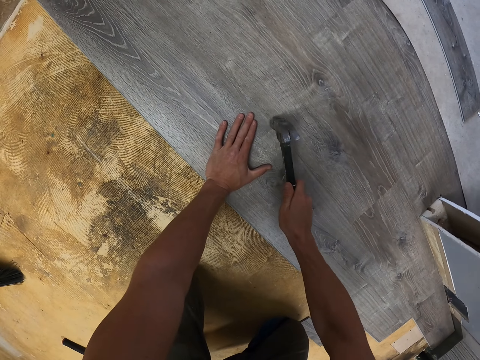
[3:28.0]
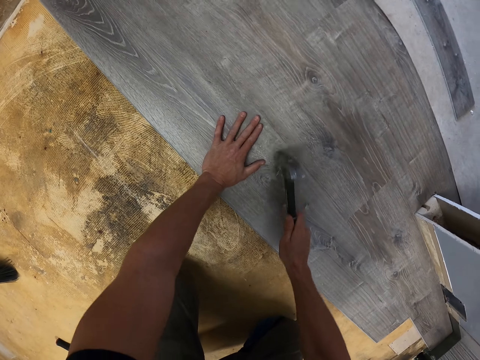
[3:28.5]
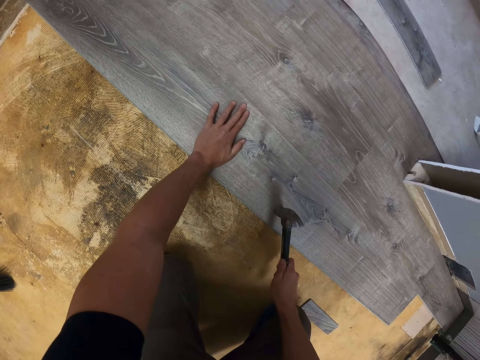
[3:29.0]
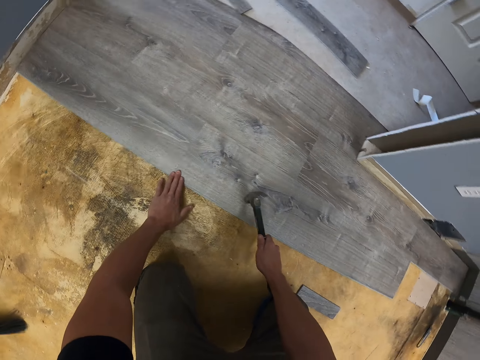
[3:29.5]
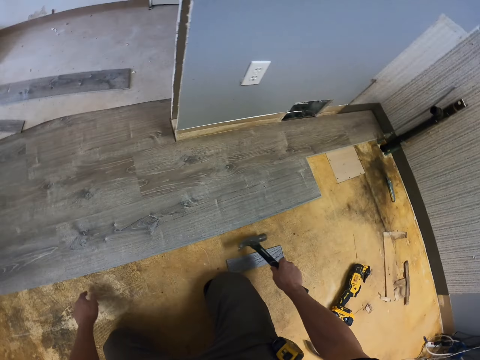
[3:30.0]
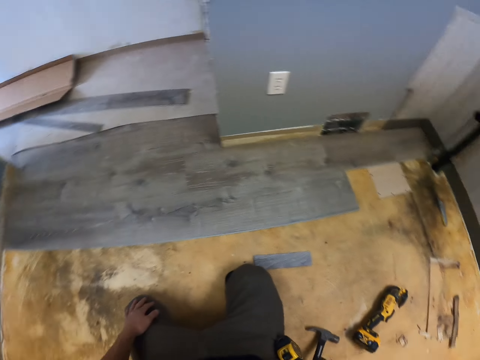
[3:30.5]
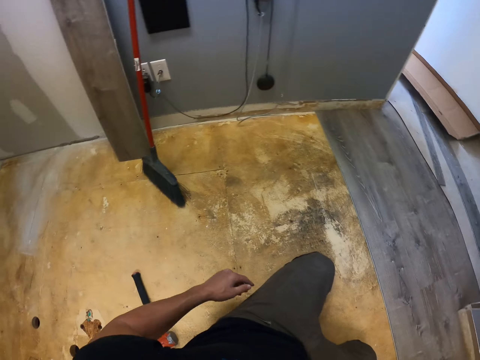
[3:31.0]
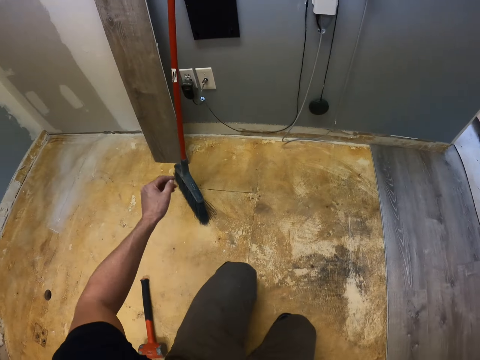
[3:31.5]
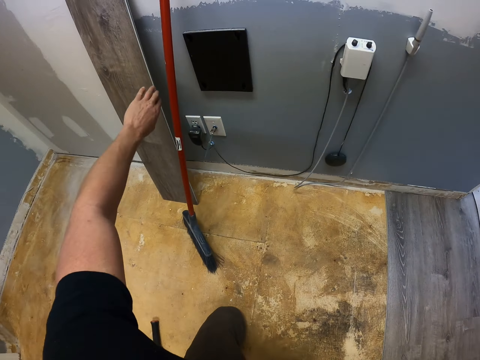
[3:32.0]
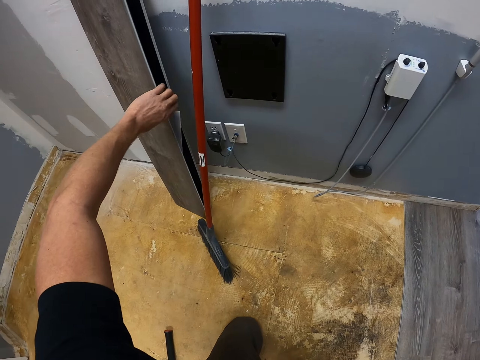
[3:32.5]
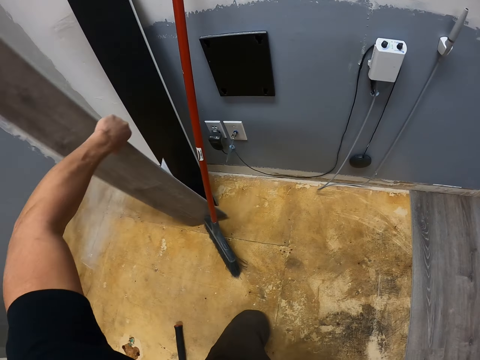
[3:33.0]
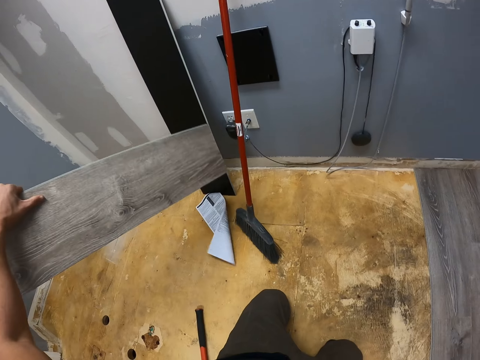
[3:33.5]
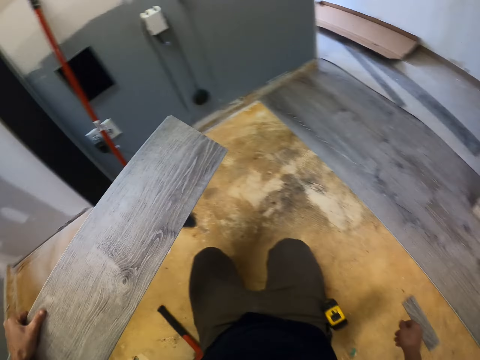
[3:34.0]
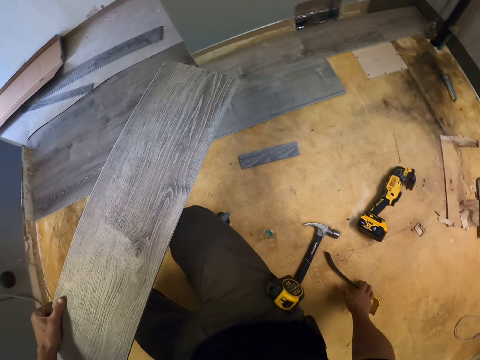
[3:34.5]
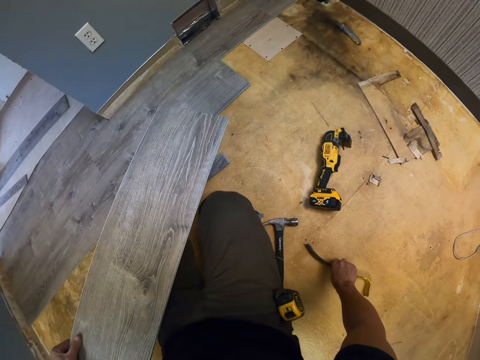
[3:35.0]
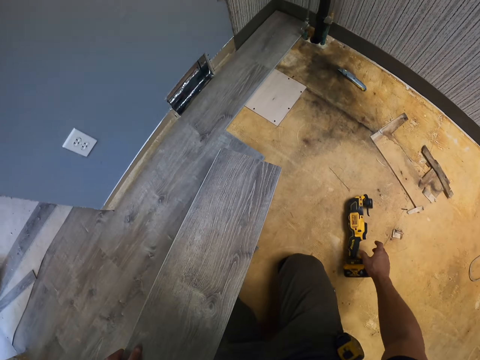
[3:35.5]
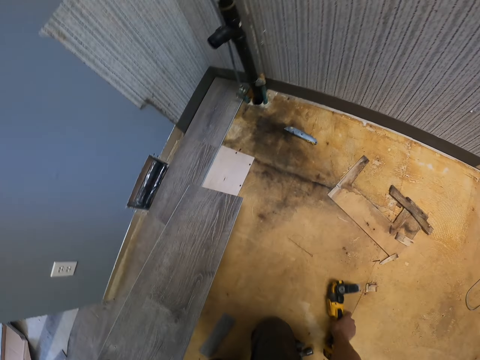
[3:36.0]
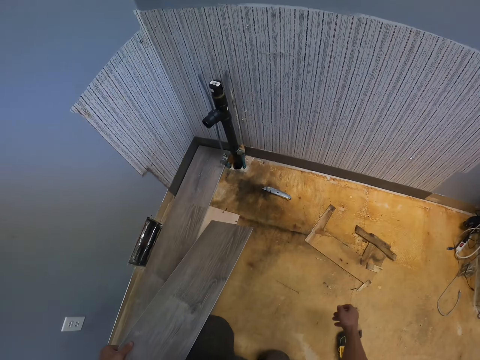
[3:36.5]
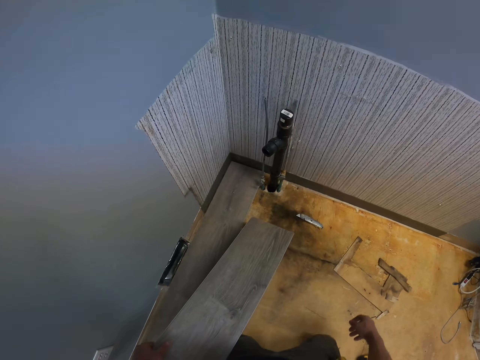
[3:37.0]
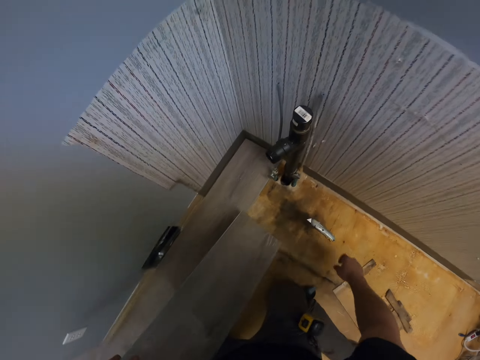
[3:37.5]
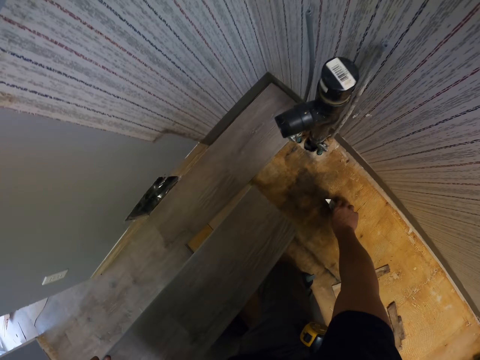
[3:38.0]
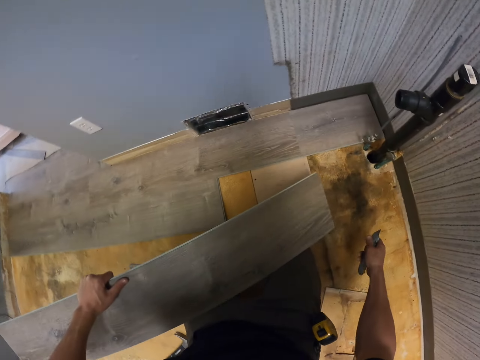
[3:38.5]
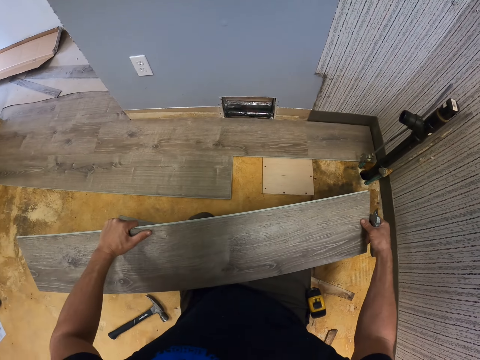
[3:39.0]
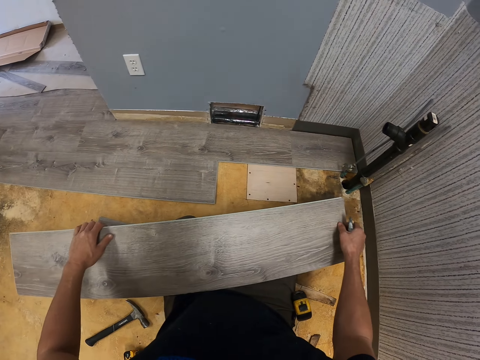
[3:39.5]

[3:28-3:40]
The camera wearer fixes the wood with a hammer. They pick a small piece of wood. They pick a piece of wood.

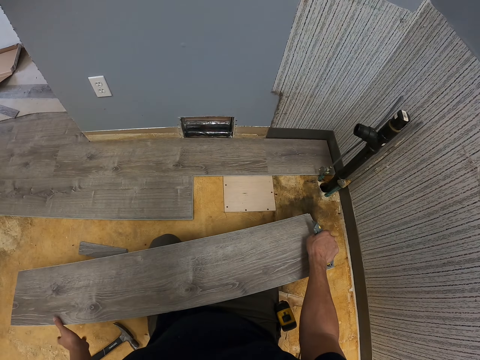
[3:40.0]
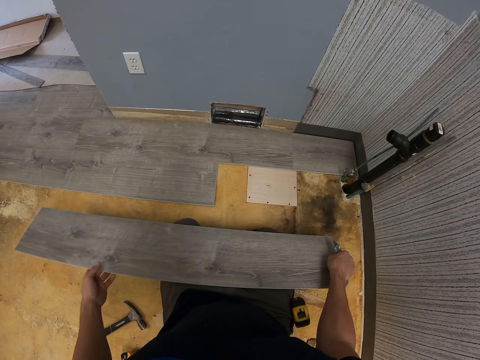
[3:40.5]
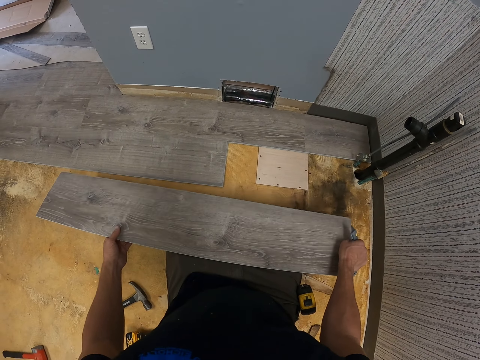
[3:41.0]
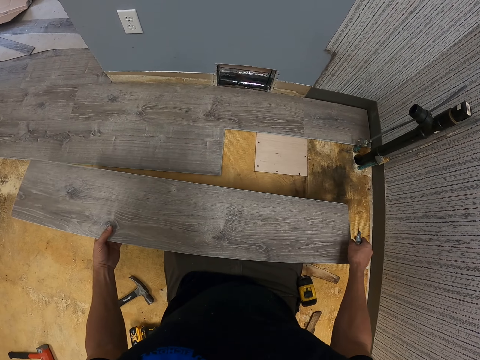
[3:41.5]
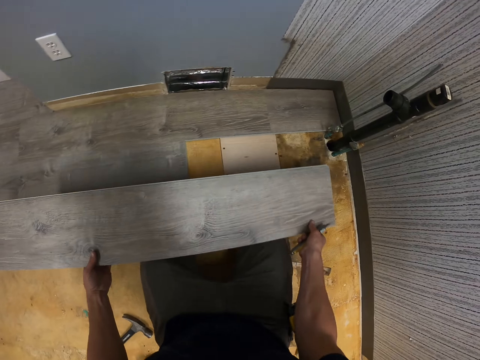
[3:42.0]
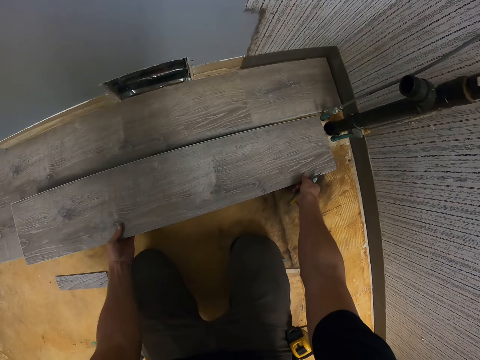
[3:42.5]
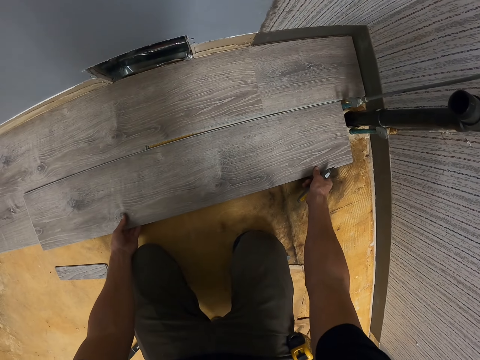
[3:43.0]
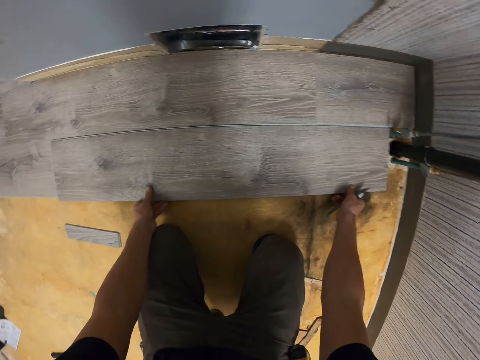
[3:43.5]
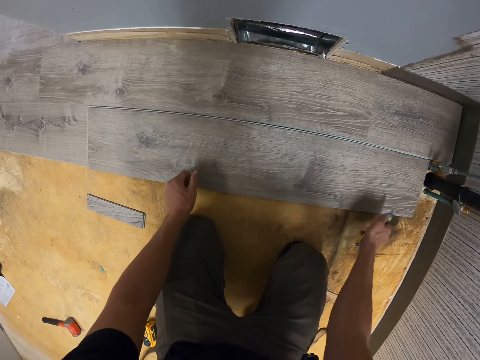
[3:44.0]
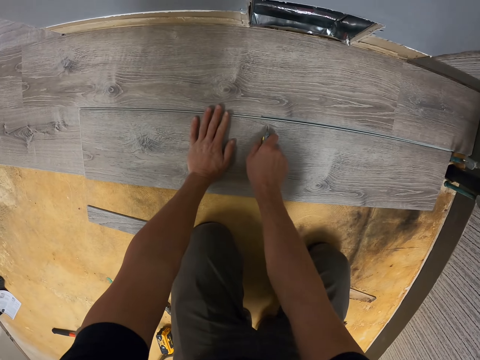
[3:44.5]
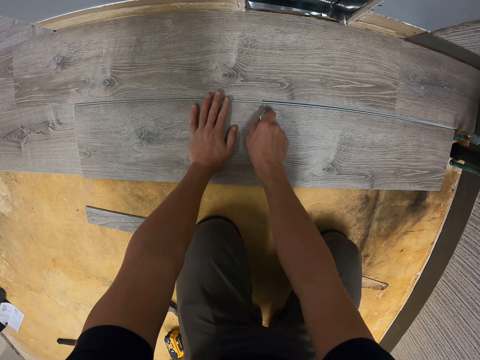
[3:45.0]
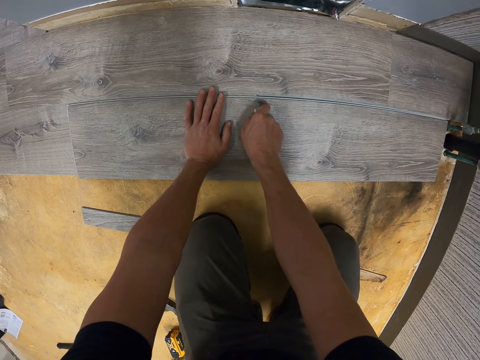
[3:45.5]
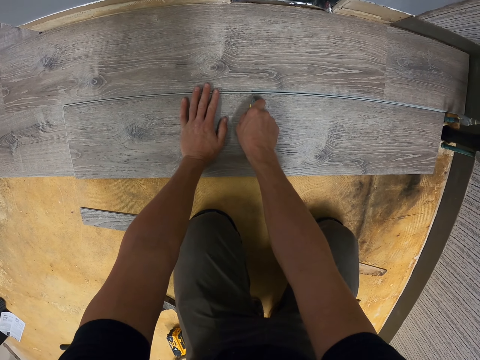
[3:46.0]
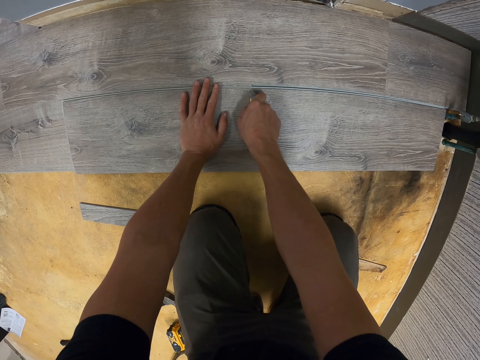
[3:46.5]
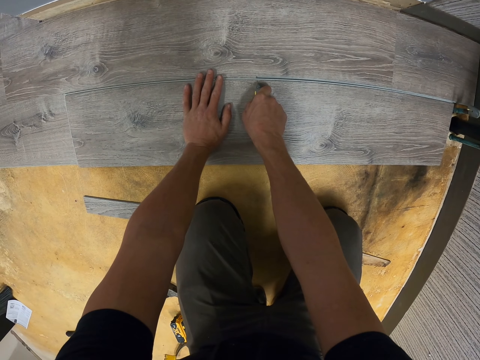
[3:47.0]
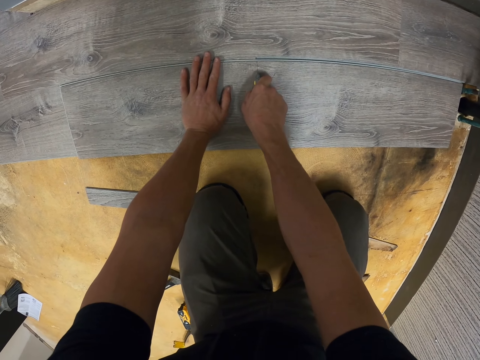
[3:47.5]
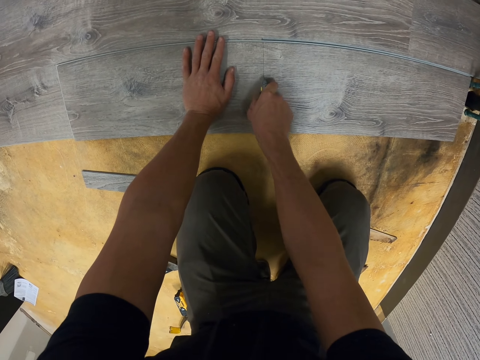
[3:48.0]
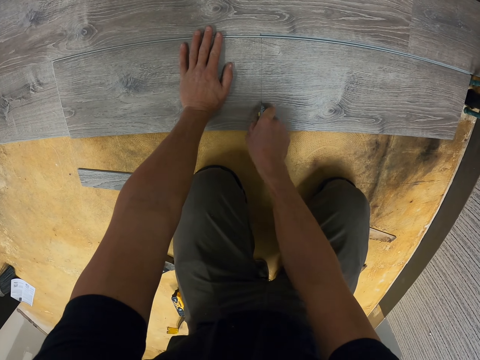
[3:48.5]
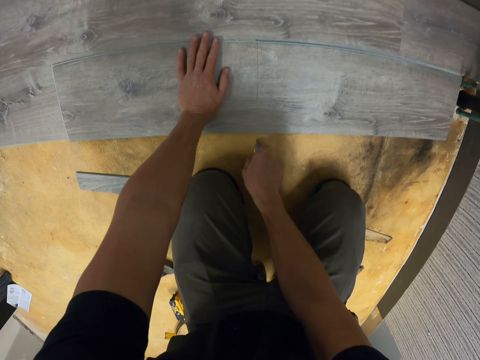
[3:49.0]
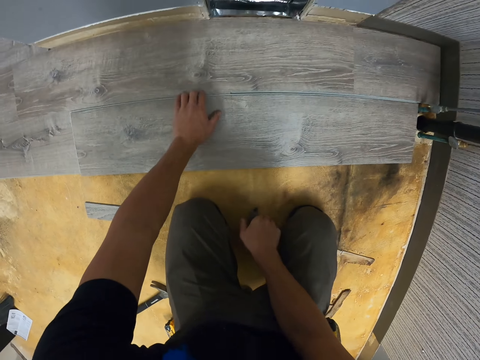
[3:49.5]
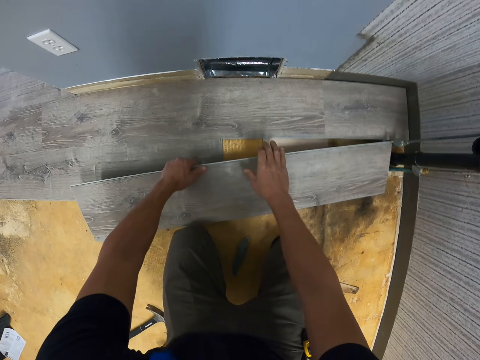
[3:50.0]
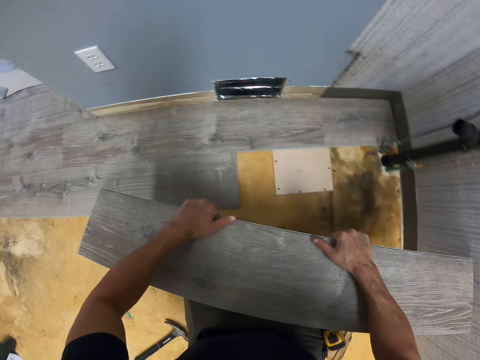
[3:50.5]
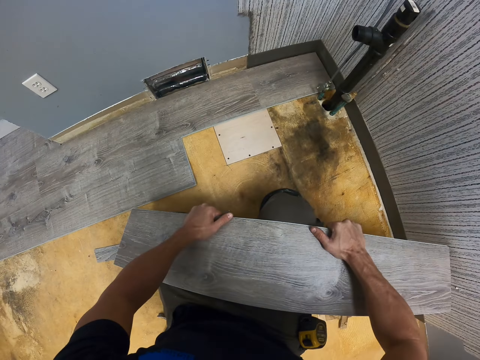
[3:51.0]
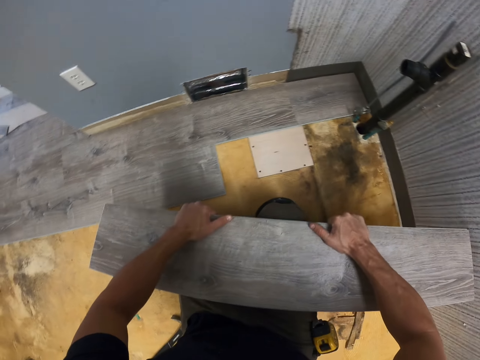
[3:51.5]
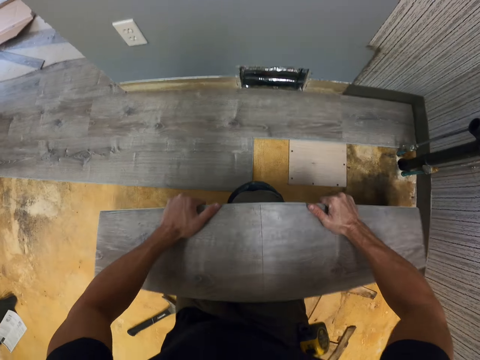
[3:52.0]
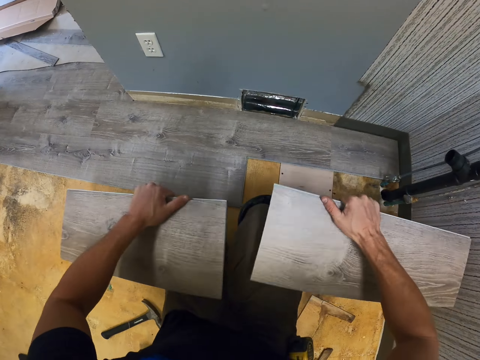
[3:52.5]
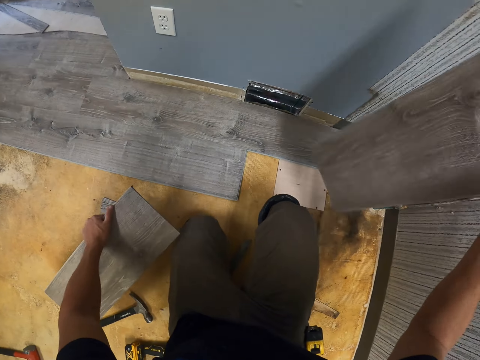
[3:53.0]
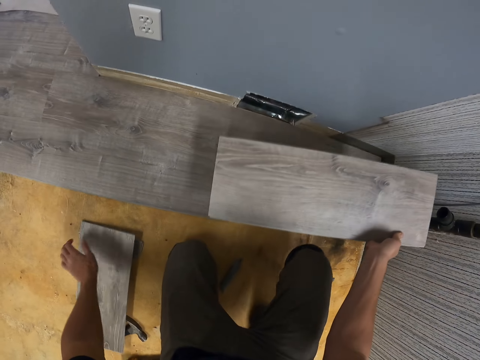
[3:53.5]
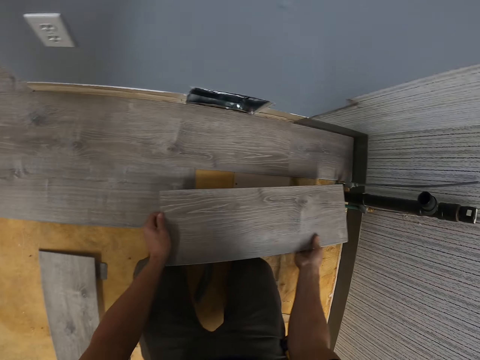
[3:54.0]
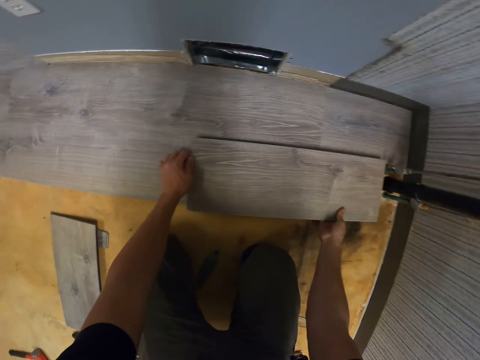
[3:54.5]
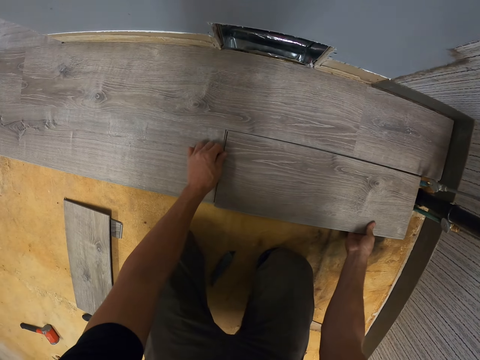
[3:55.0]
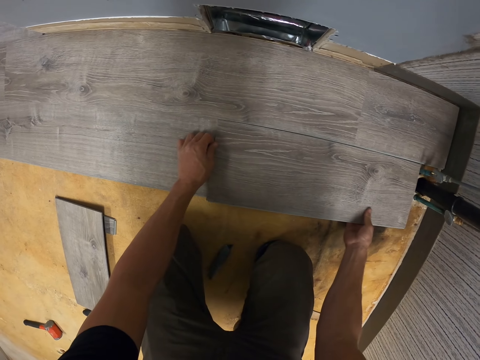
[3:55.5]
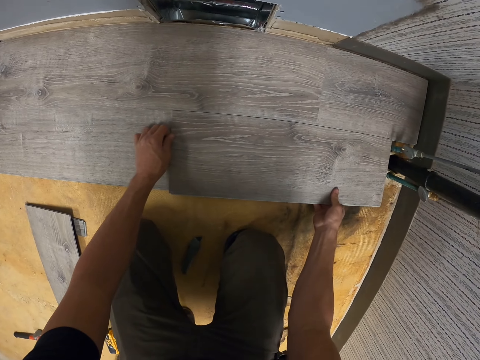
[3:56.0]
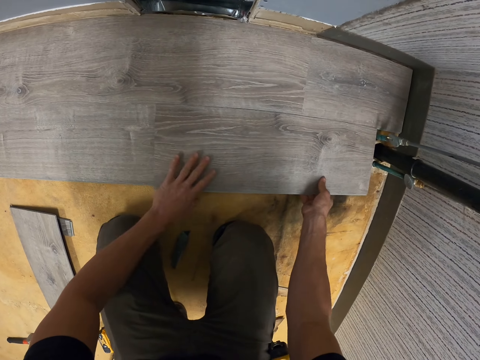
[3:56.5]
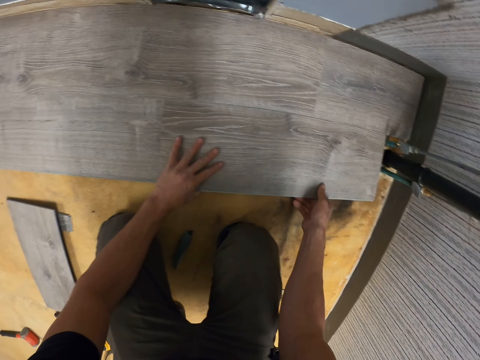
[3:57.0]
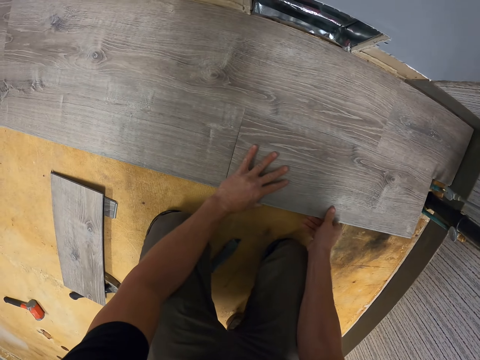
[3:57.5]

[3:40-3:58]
The camera wearer puts a piece of wood on top of the floor. They cut the piece of wood with a wood cutter. They cut the piece of wood with hands. They remove the wood from the floor. They put the piece of wood on top of the floor.
